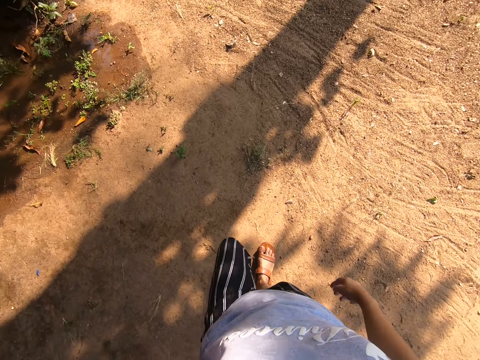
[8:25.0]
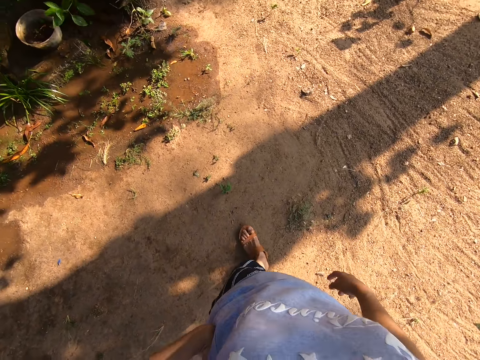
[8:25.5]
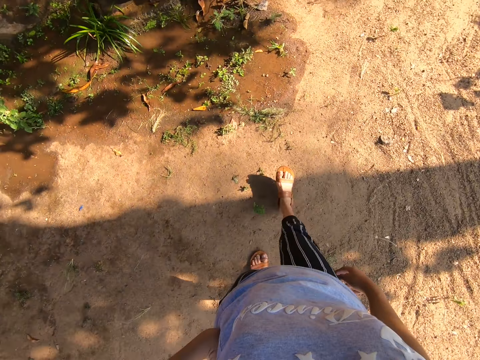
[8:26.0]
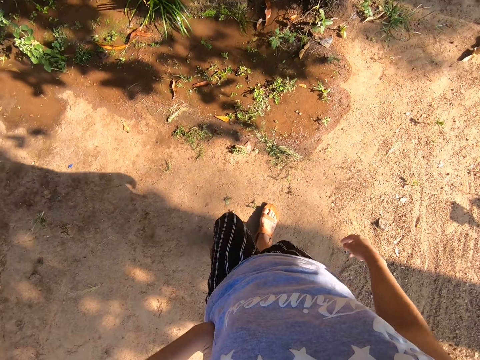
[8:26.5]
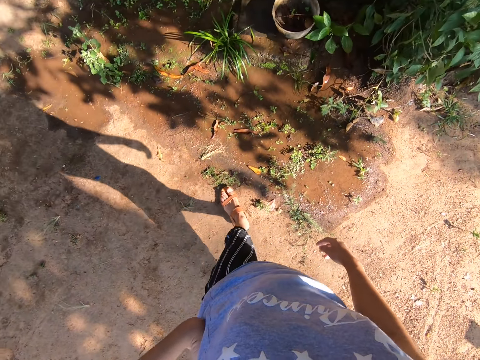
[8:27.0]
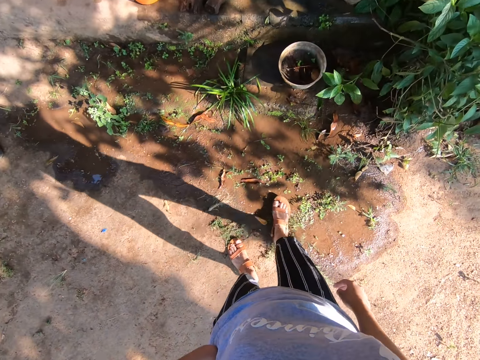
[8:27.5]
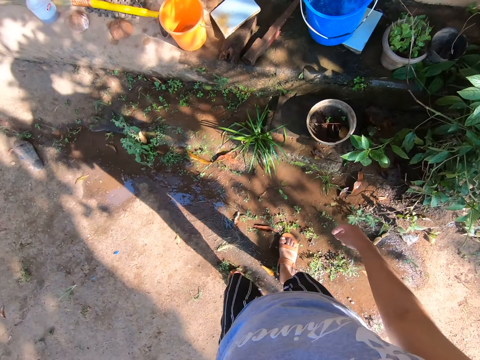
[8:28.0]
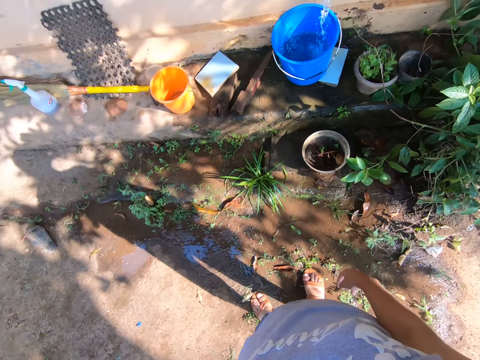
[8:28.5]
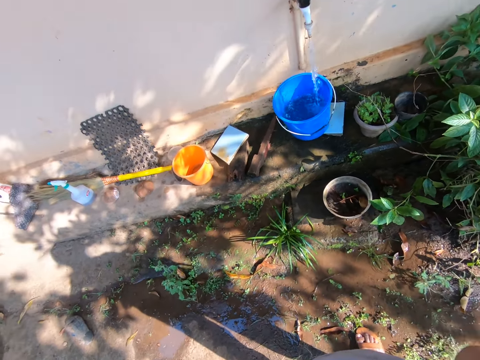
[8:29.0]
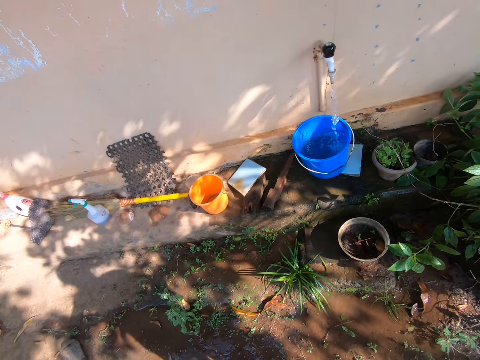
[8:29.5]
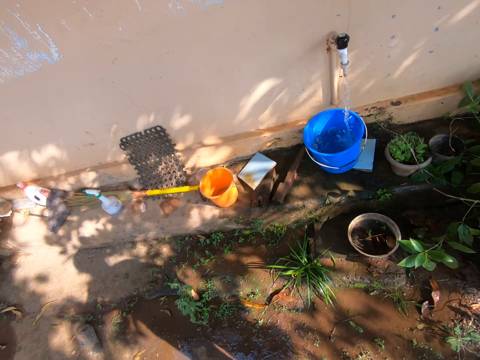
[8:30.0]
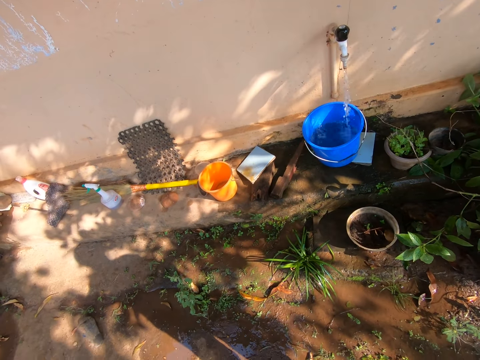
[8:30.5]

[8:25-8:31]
The camera wearer walks around. They look around.

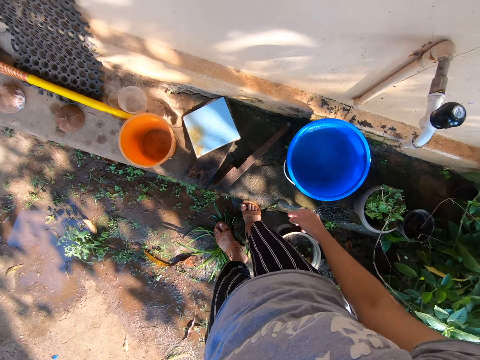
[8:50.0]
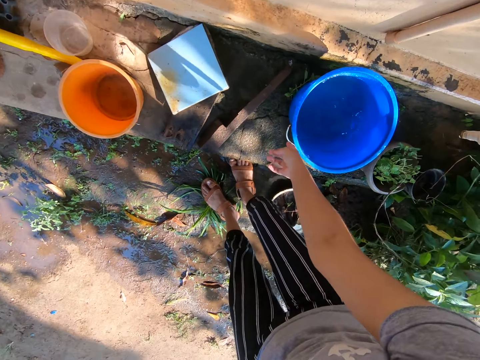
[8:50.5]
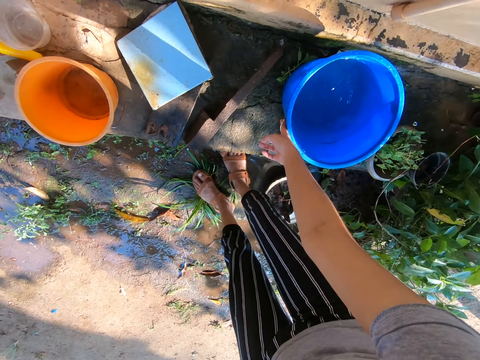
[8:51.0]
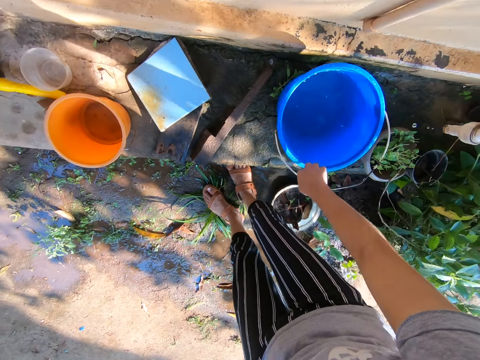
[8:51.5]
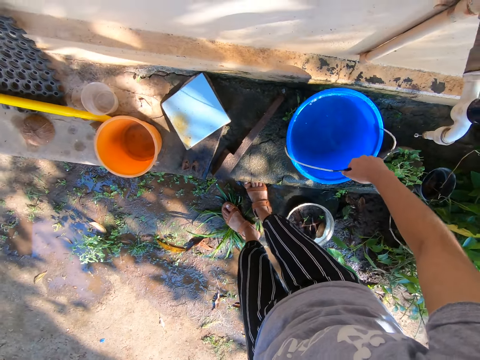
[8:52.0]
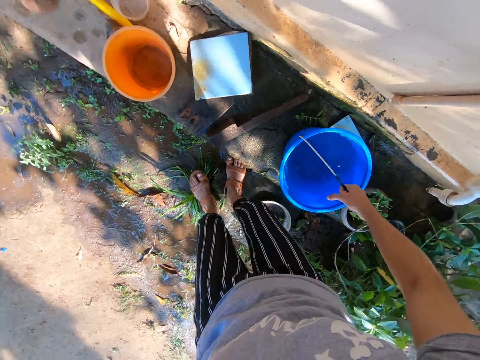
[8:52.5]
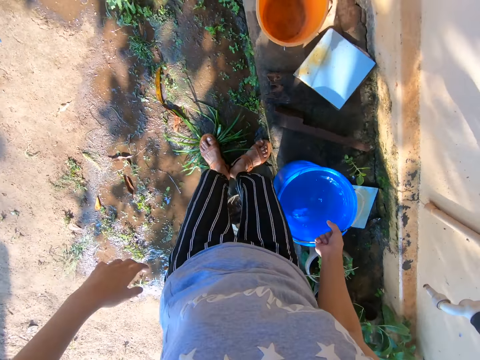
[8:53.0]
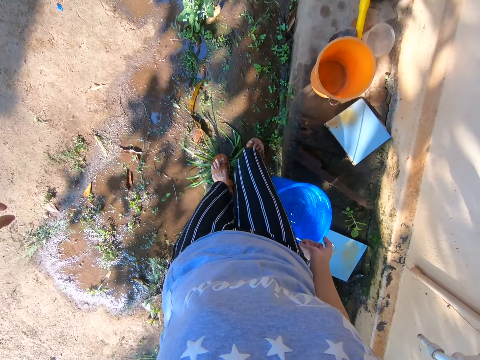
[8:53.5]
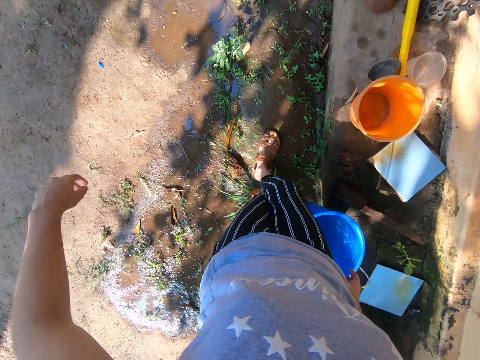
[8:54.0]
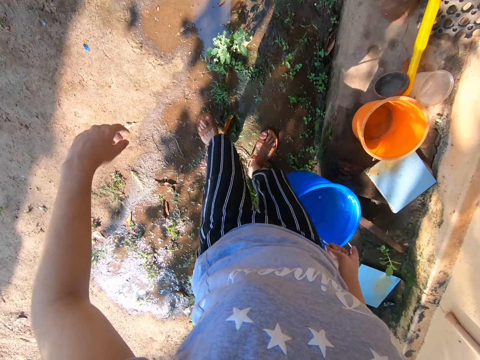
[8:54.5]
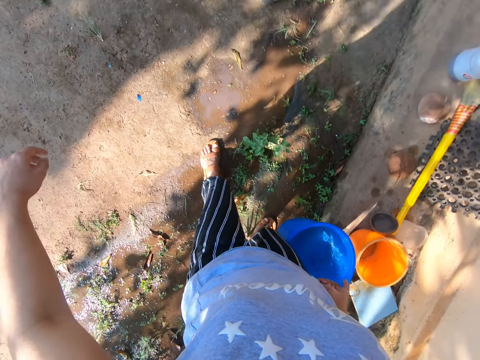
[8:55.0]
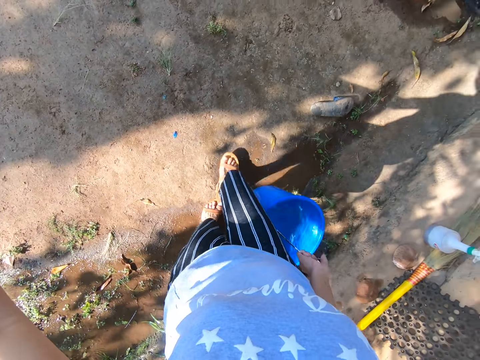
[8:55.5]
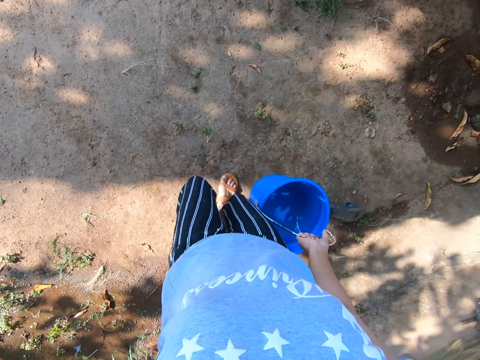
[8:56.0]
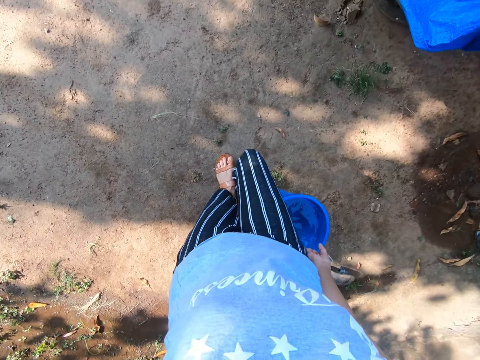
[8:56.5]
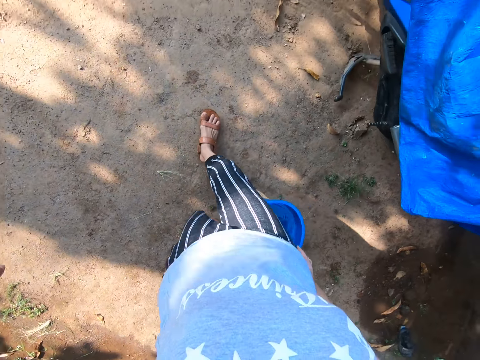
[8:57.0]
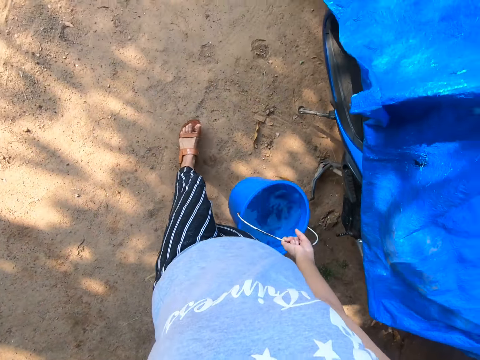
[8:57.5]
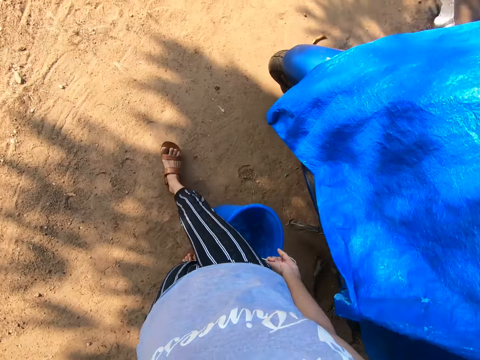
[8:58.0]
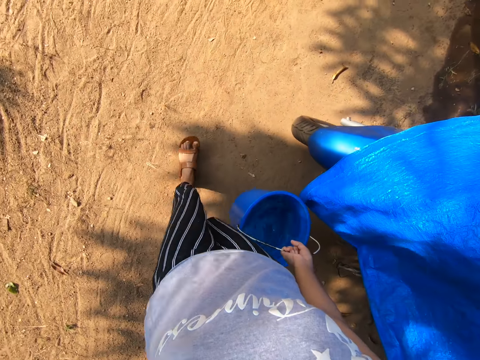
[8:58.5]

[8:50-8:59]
The camera wearer holds the bucket handle. They take the bucket from the block. They carry the water bucket and walk around.

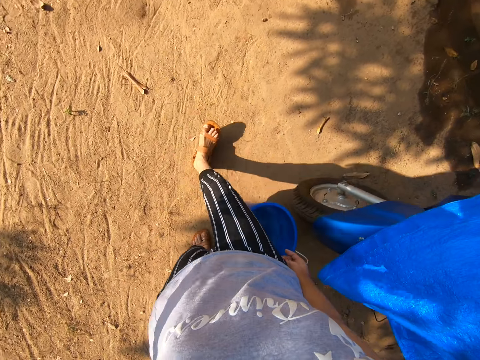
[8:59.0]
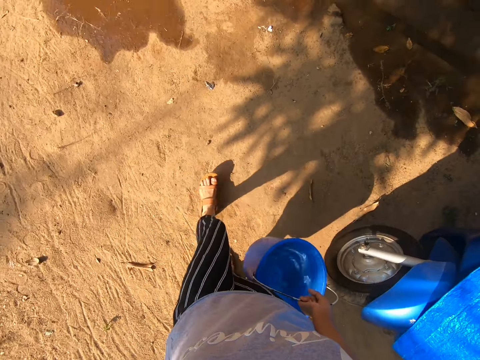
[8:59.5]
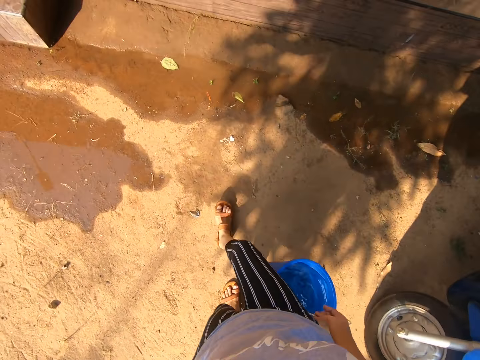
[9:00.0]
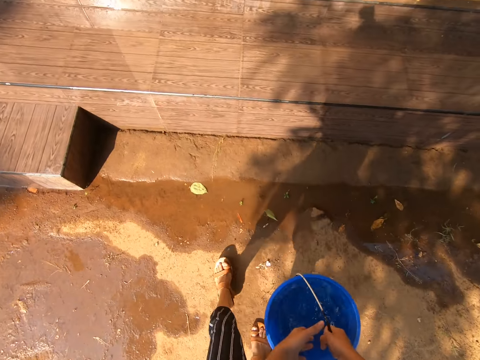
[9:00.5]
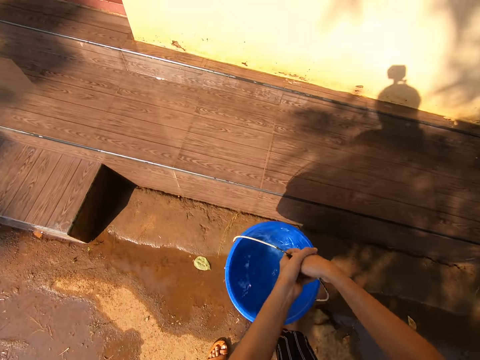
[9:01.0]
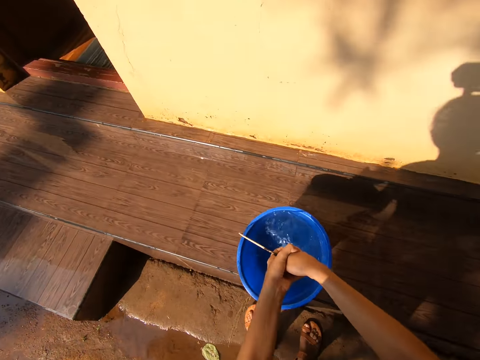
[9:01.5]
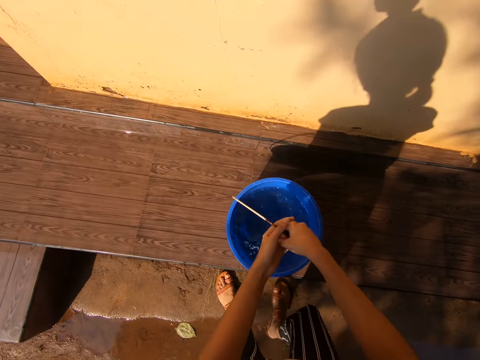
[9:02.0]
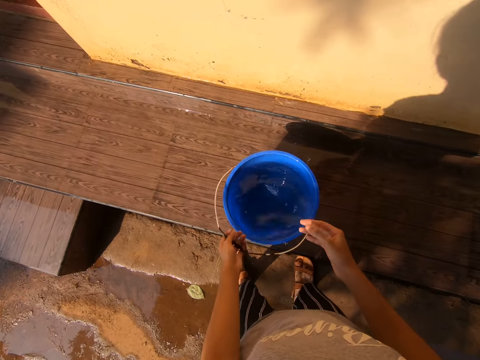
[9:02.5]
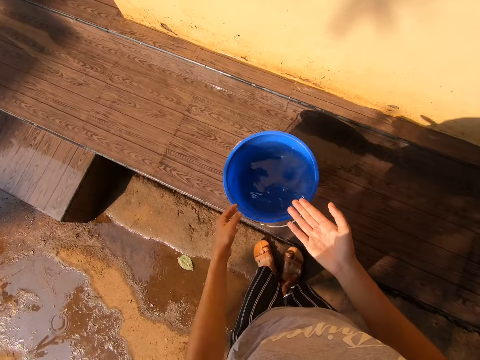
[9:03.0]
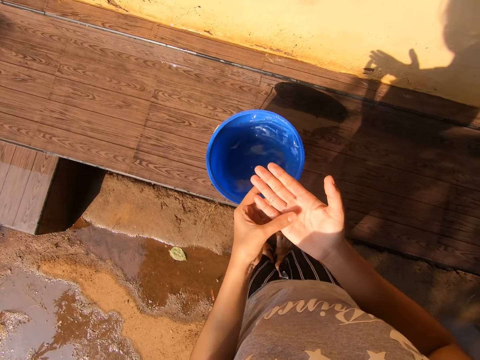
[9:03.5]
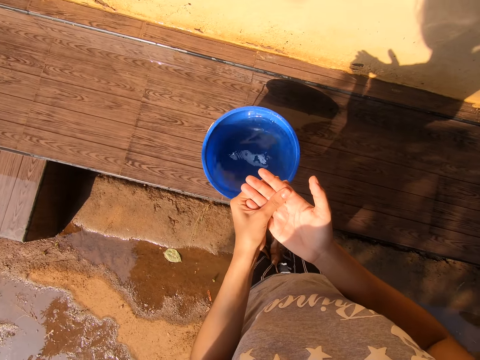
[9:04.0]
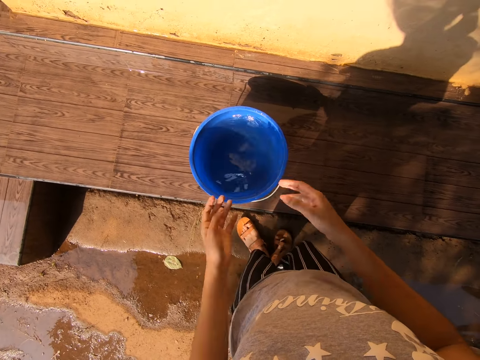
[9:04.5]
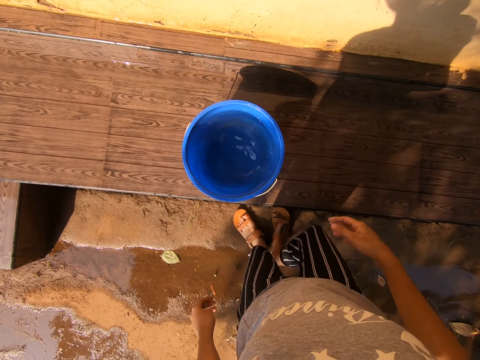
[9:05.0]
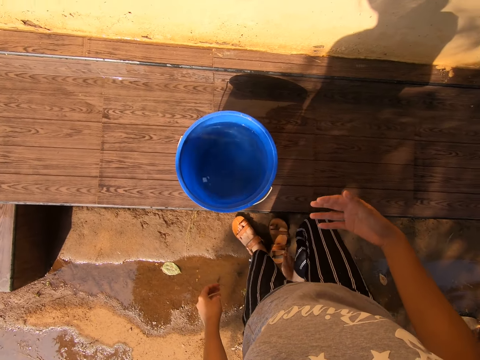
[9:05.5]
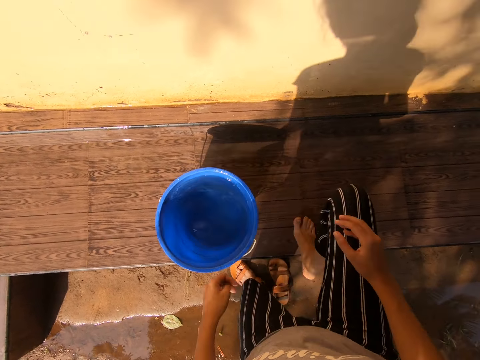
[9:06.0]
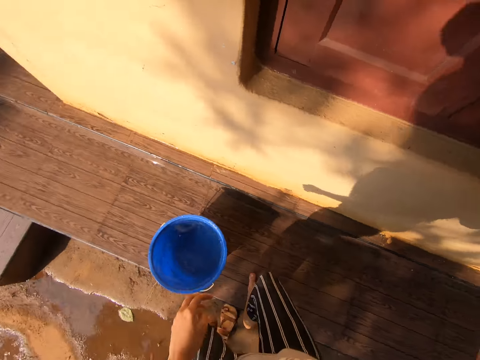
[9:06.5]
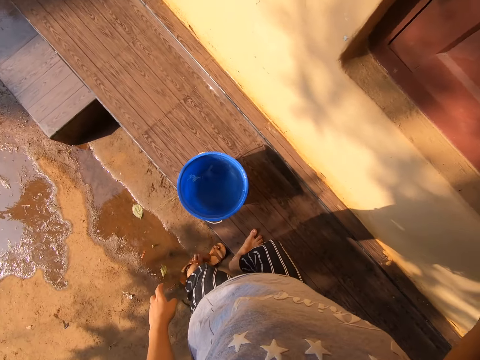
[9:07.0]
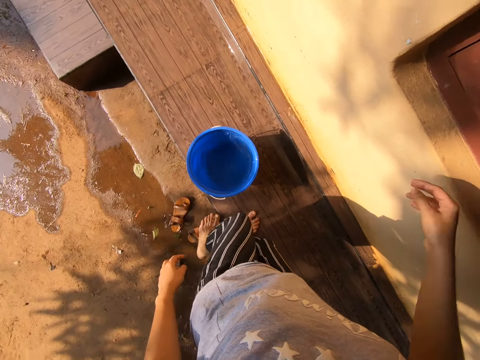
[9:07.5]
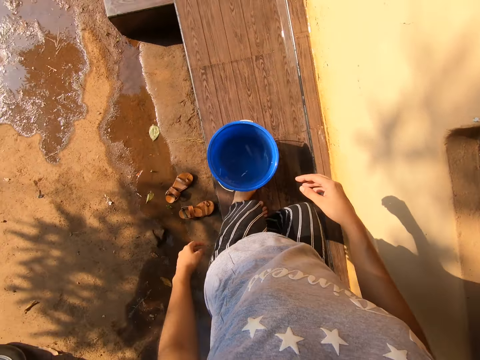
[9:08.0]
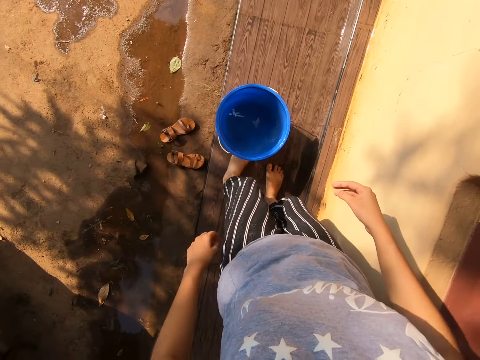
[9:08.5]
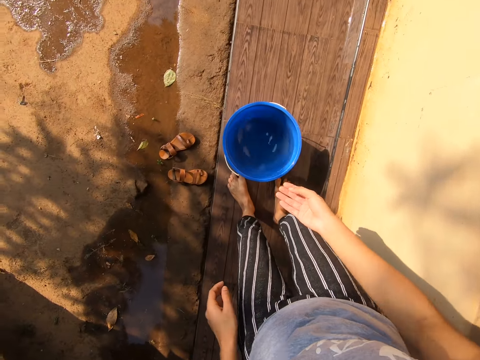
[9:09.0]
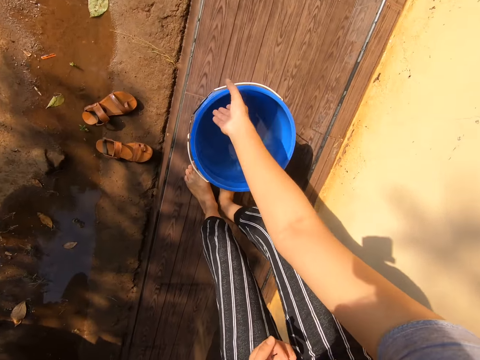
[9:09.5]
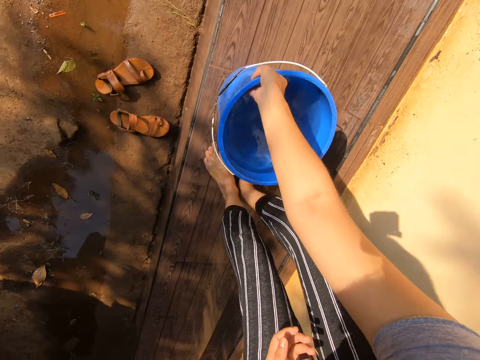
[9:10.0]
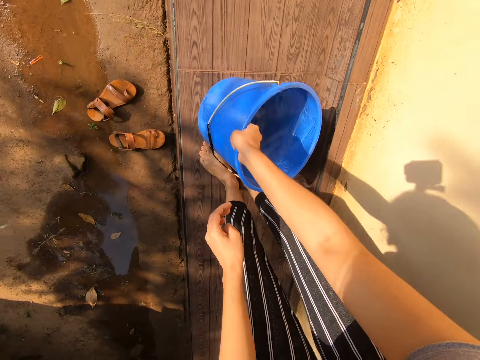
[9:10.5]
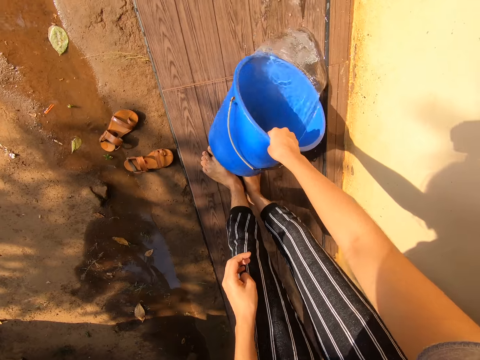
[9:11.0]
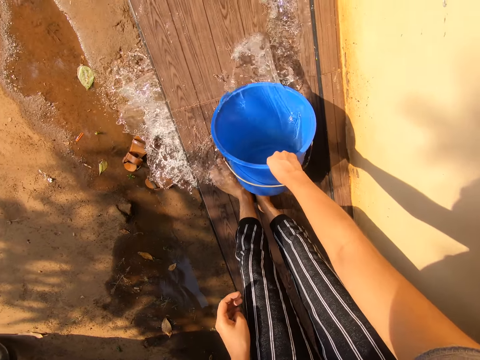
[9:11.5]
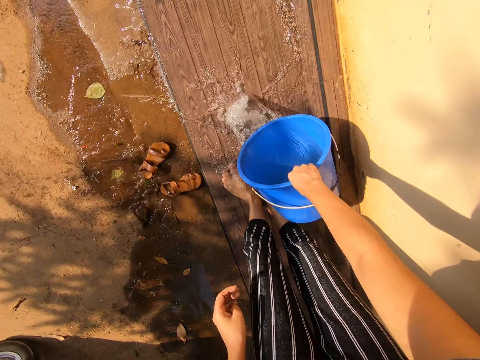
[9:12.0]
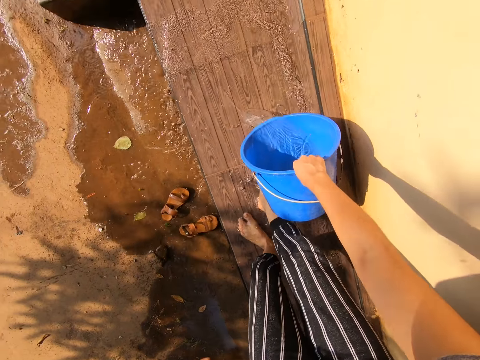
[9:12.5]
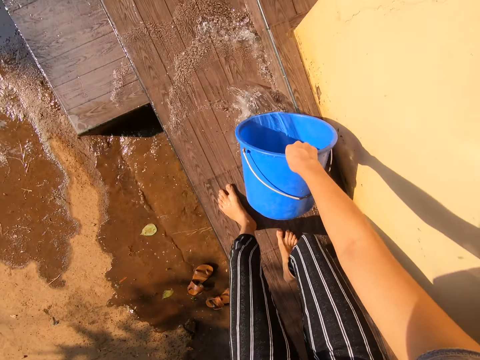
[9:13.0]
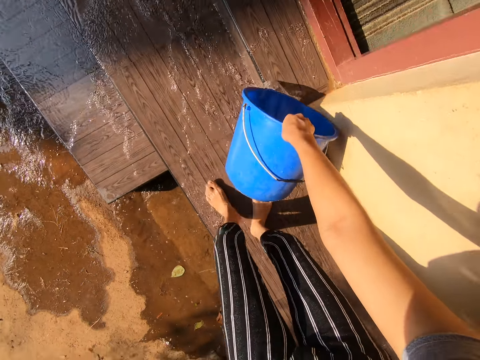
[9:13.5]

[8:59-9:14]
The camera wearer puts the bucket on the pavement. She touches her palm. She removes the sandal from the leg. She steps on the pavement. She holds the water bucket. She pours water on the pavement.
